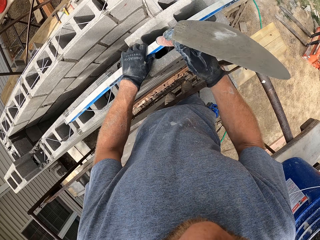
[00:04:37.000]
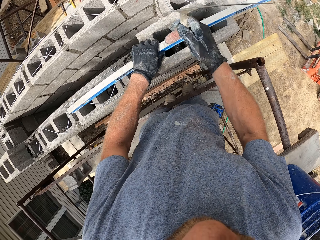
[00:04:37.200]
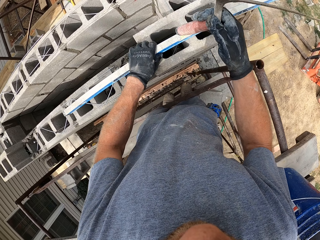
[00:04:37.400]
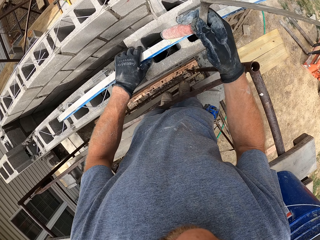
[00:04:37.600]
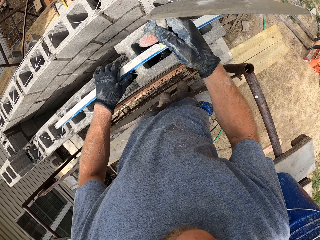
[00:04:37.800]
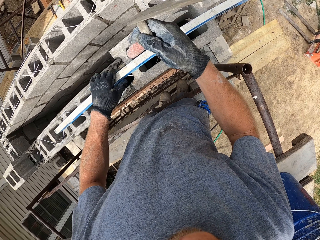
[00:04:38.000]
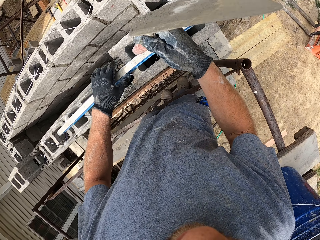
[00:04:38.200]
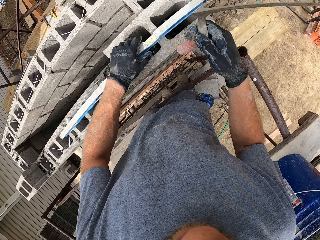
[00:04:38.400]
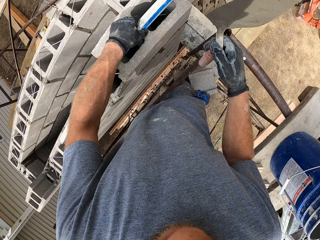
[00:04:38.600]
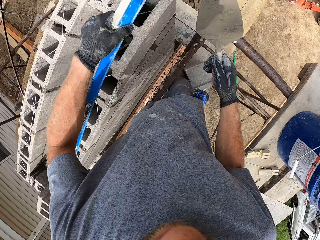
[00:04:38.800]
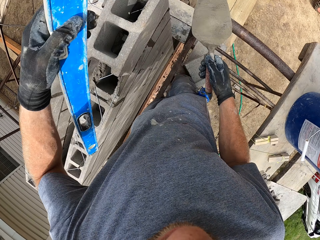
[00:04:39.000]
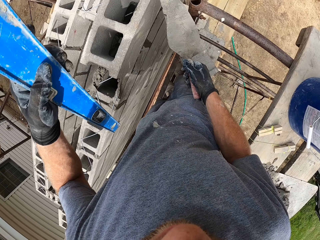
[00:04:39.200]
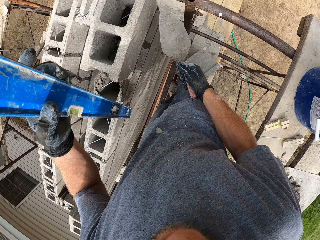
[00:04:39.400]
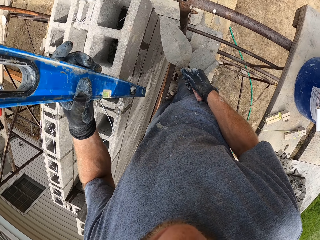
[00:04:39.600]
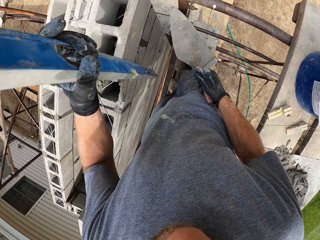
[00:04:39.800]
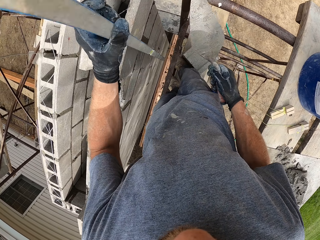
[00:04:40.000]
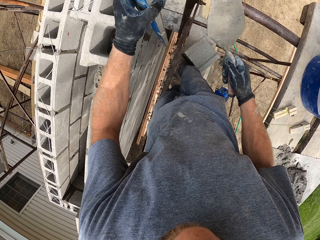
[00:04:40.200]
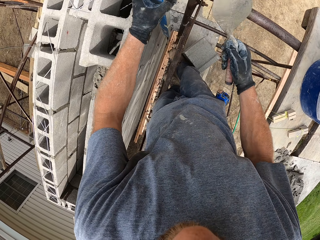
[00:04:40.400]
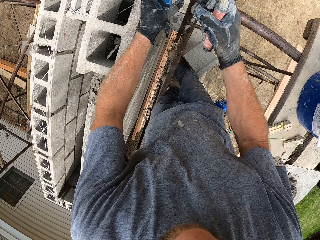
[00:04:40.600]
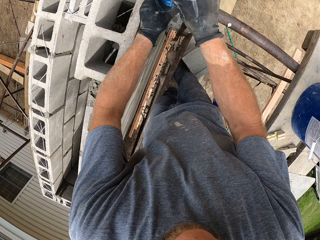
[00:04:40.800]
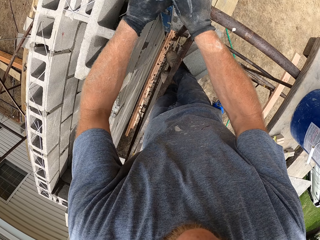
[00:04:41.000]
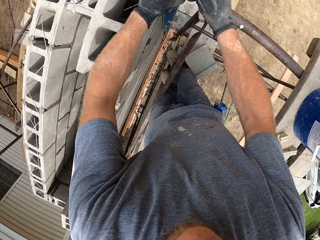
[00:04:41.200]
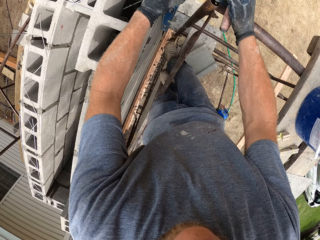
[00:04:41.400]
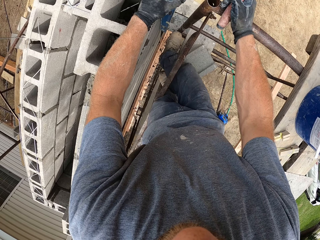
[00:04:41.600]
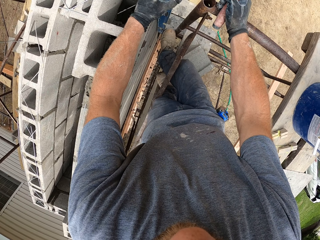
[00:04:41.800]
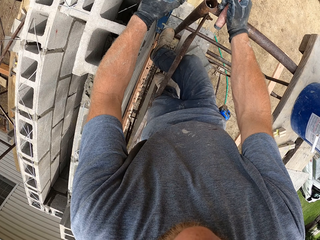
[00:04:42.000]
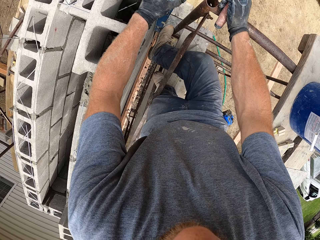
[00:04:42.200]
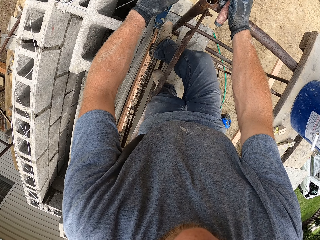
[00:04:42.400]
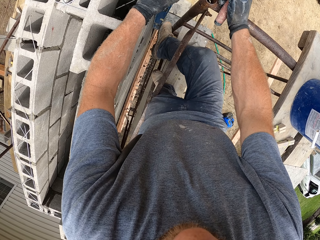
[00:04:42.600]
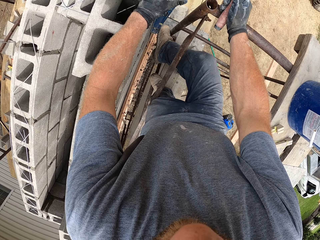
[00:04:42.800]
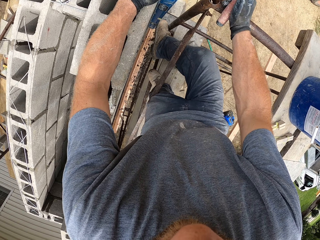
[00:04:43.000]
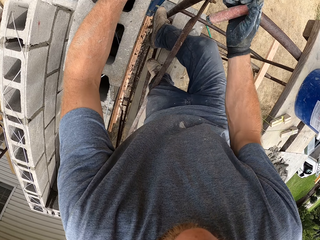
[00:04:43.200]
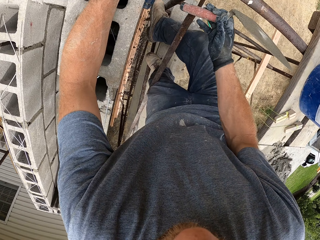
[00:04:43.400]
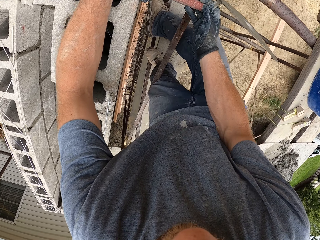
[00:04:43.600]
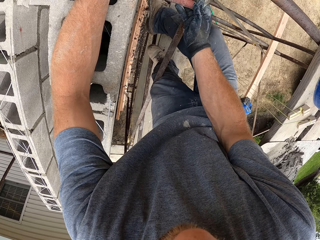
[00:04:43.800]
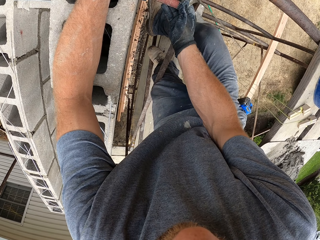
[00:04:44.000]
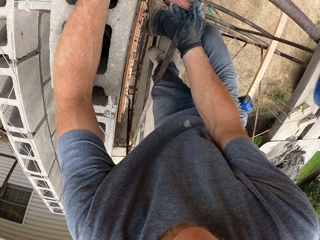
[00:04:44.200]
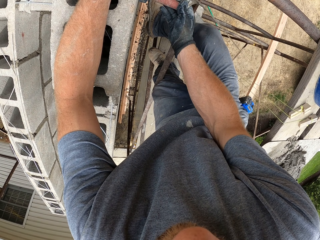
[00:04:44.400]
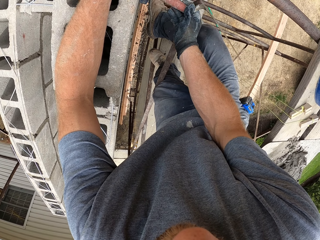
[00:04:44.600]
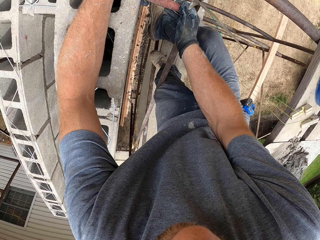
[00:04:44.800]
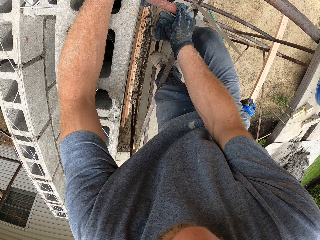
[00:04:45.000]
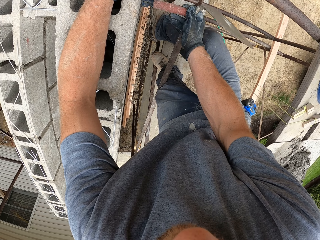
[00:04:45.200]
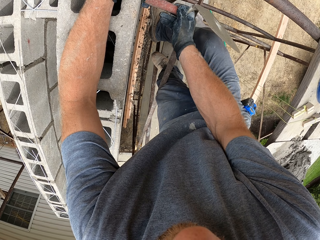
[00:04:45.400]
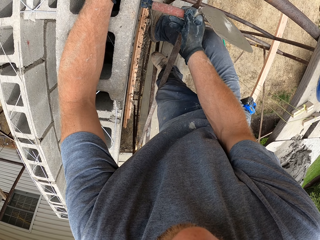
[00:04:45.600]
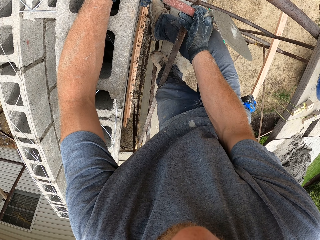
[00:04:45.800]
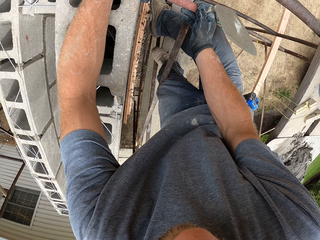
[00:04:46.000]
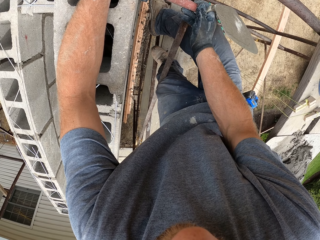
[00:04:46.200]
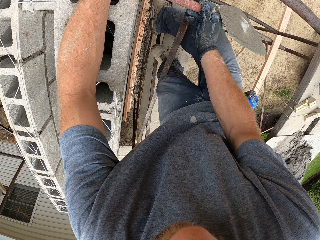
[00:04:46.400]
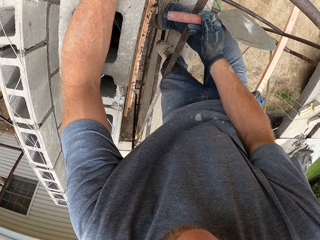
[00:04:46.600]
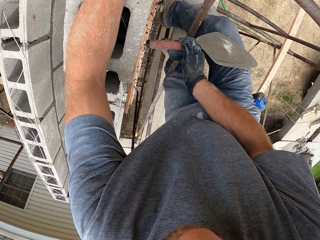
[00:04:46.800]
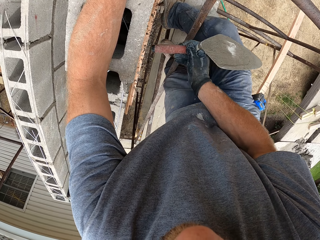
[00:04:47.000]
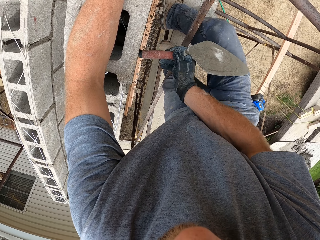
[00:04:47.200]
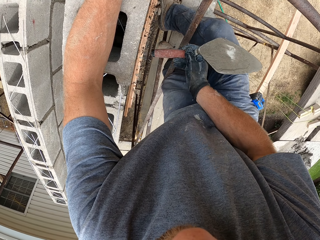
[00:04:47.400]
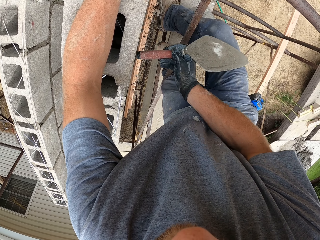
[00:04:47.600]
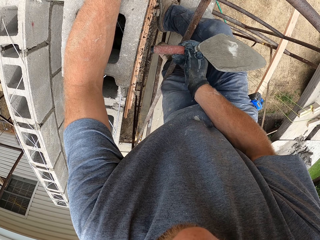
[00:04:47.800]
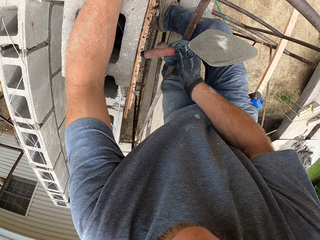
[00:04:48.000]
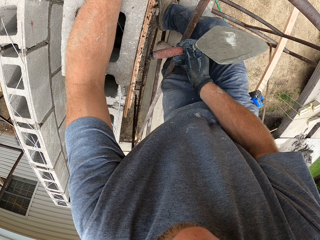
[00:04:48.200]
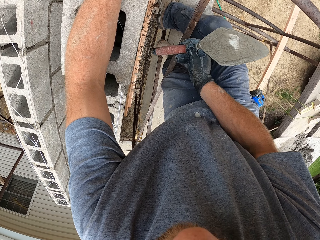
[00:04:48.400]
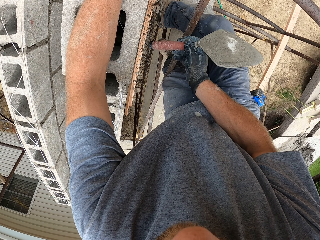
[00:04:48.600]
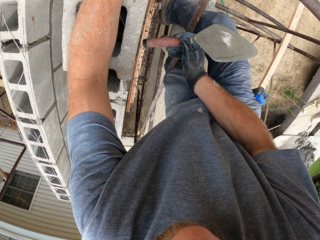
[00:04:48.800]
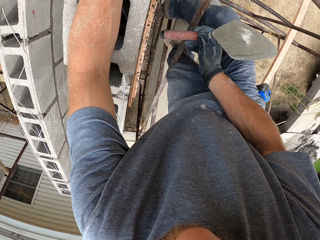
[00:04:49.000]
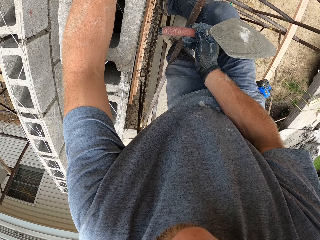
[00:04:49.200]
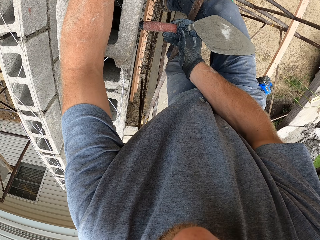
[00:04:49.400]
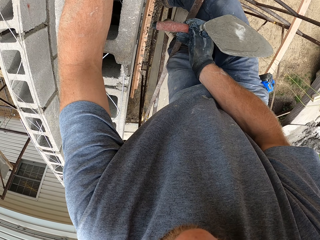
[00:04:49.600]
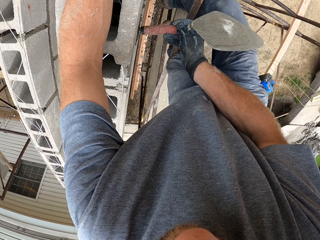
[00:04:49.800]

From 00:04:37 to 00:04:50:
The camera wearer lifts the spirit level. He positions the spirit level to the side of the brick. He uses his right leg to hold the spirit level. He hits the end of the trowel on the spirit level. He hits the concrete block with the trowel. He hits the block wall with the trowel.

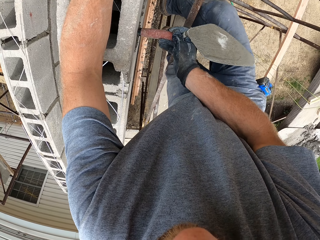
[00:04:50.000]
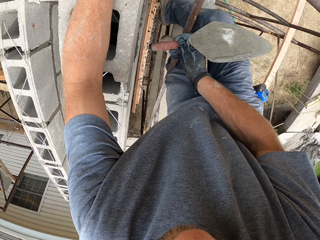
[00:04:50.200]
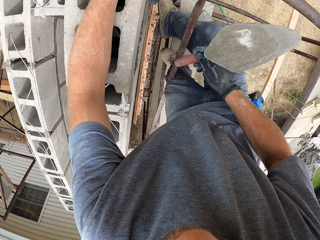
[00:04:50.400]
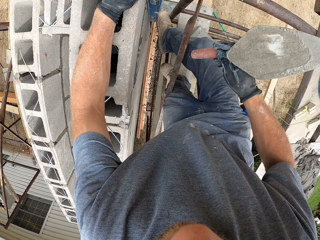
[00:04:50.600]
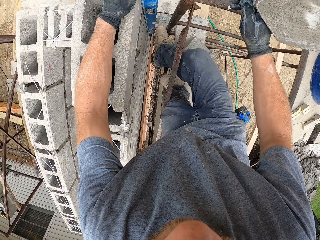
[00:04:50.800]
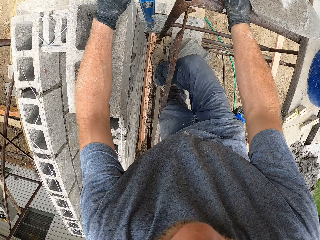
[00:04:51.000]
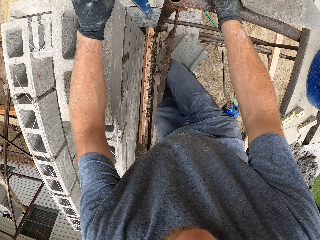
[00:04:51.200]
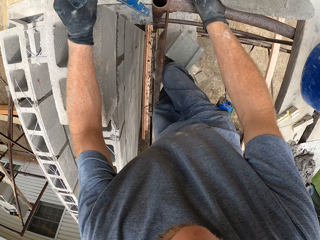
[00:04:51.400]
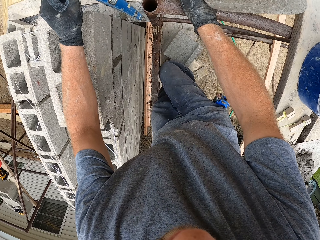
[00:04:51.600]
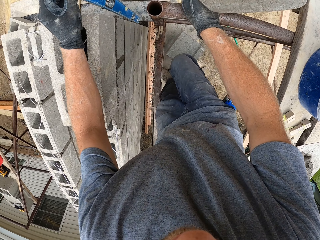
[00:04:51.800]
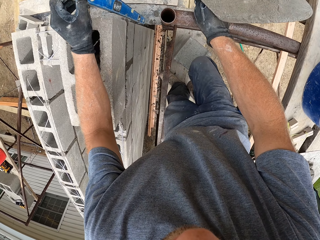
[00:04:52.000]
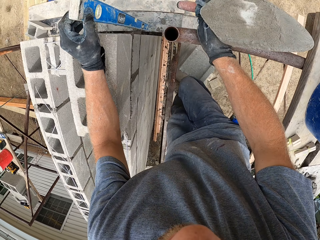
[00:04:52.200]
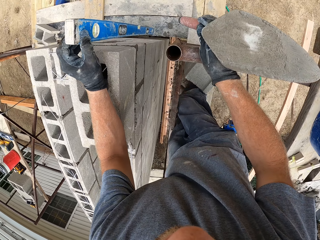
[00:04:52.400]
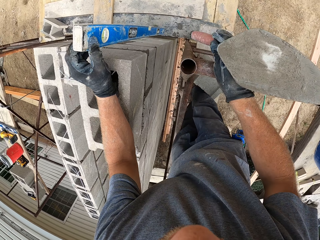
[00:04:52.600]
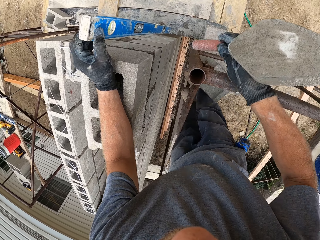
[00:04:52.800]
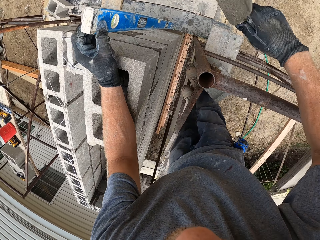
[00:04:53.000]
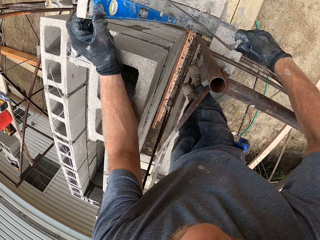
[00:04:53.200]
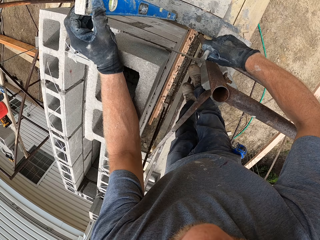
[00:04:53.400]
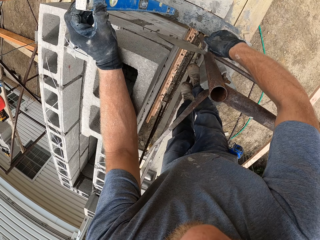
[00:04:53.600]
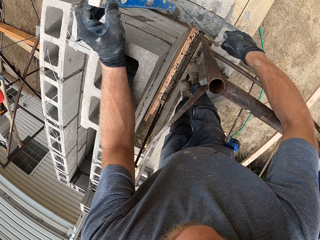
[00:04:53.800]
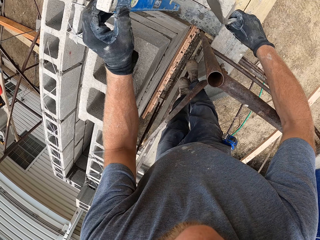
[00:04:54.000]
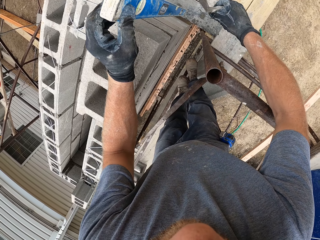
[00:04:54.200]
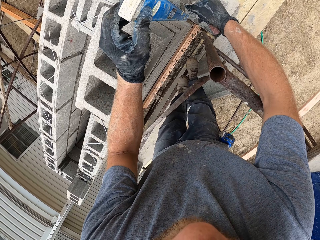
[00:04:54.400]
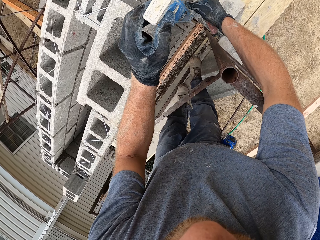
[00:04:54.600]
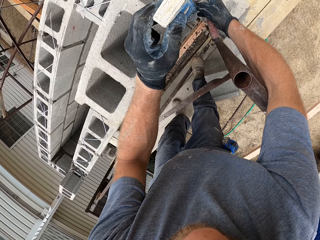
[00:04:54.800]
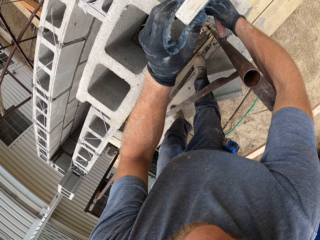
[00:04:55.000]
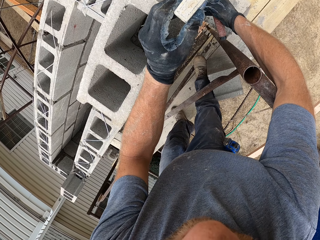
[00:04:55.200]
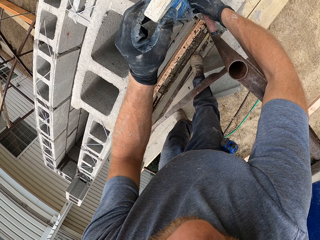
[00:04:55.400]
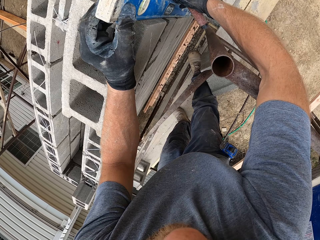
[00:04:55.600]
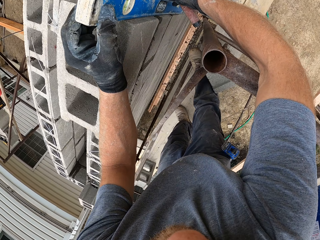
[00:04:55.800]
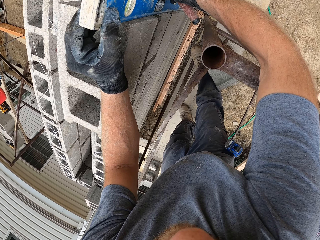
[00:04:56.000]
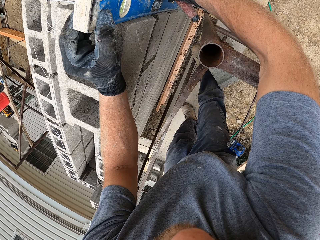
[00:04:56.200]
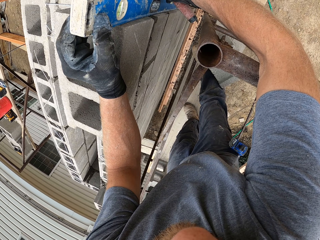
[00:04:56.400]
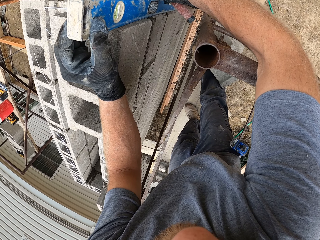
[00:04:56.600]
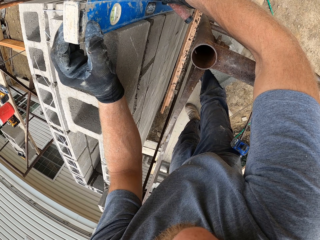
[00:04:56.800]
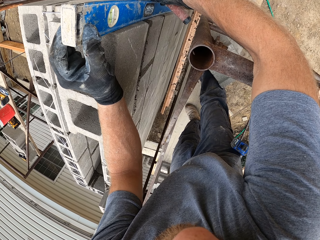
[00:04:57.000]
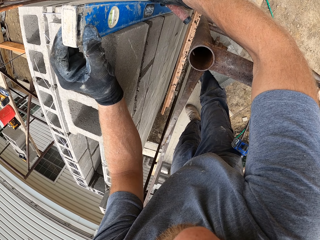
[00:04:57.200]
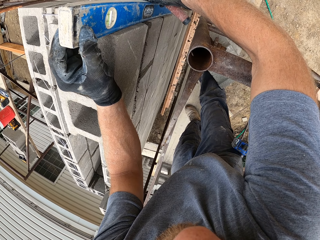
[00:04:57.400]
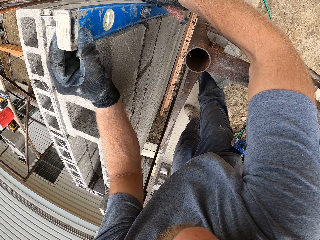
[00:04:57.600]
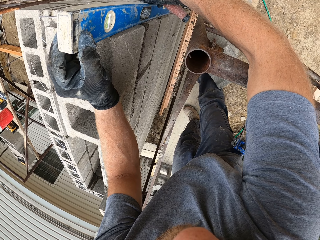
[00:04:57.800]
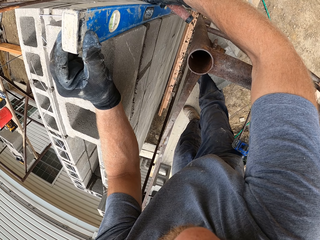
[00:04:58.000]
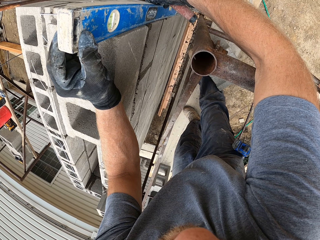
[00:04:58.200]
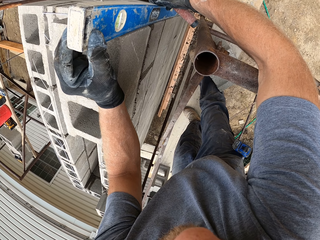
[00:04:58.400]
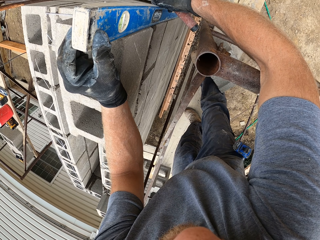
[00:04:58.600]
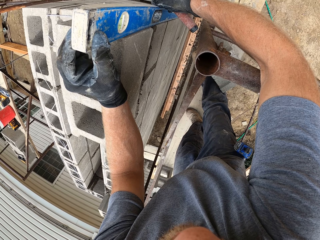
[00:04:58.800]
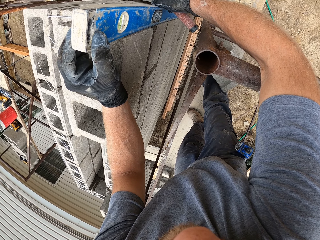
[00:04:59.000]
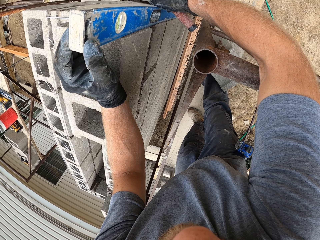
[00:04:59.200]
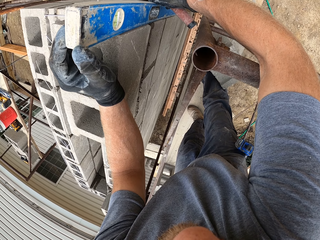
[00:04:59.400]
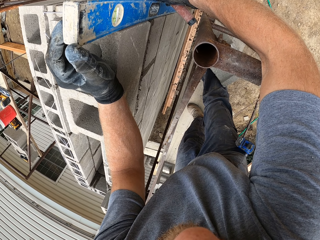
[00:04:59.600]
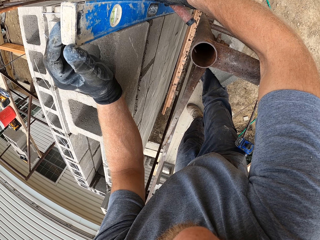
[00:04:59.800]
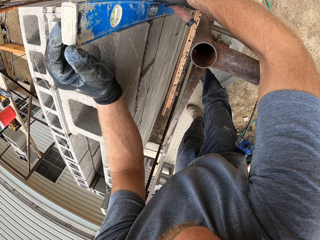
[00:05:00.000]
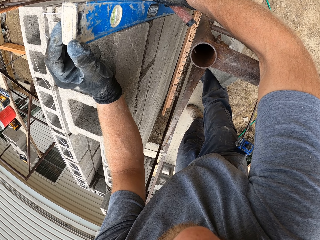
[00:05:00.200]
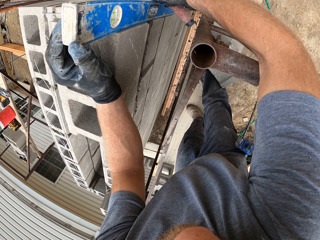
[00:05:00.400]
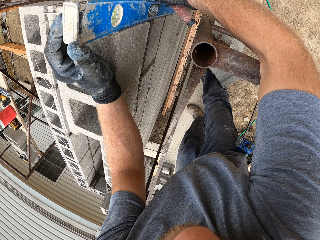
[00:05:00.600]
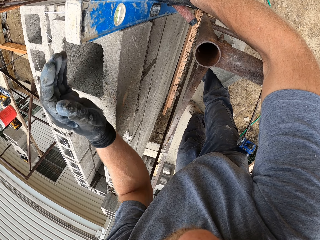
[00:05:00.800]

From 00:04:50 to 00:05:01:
The camera wearer removes the right foot. They remove the line level from the block wall. They scrub off mortar from the concrete bricks with the trowel. They touch the block wall with the trowel. They place the line level vertically against the block wall.
